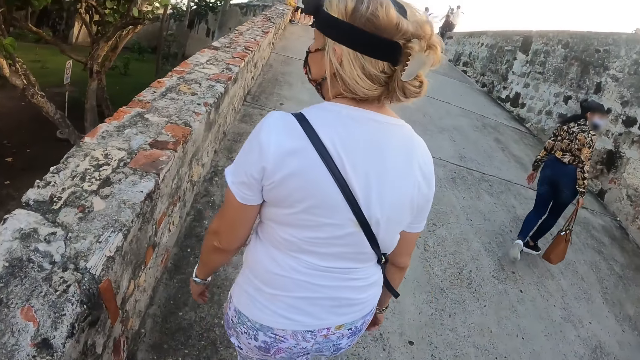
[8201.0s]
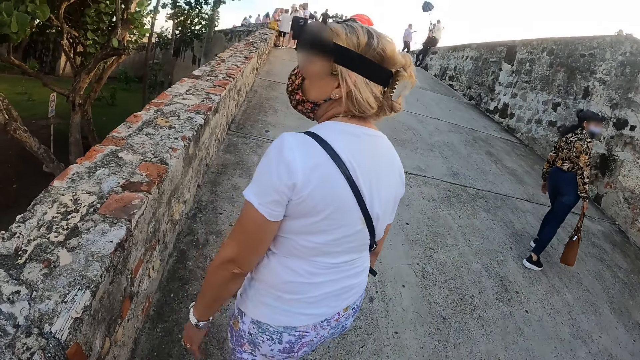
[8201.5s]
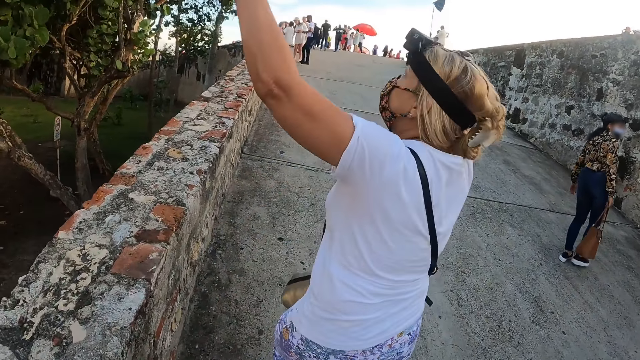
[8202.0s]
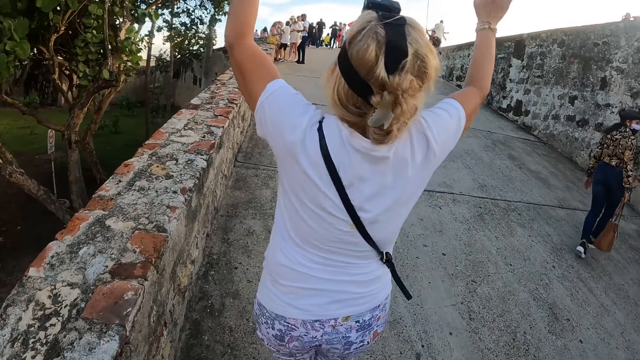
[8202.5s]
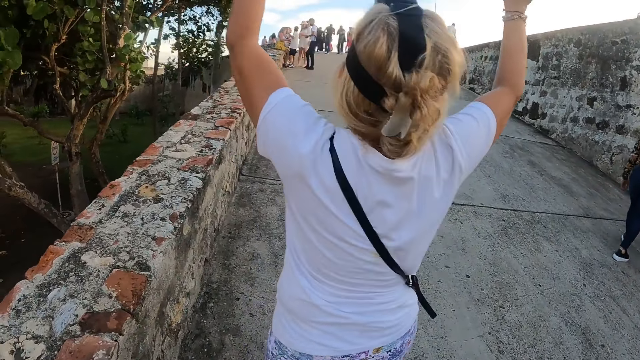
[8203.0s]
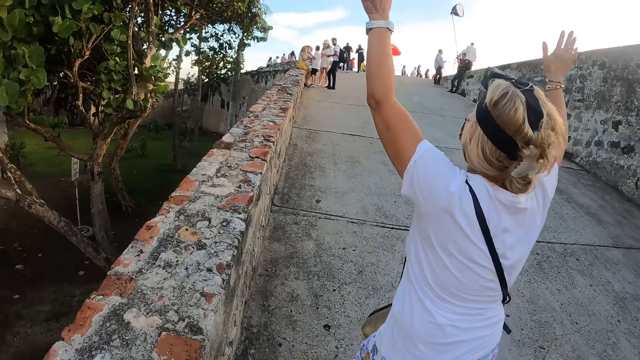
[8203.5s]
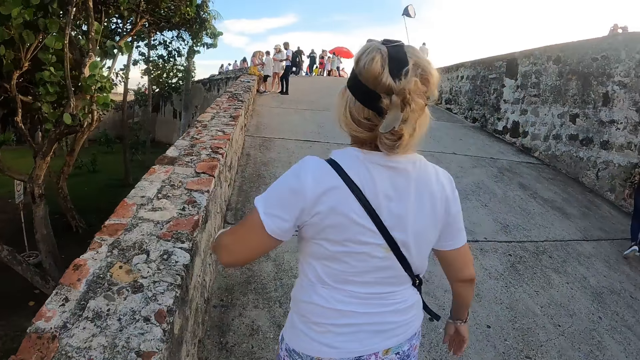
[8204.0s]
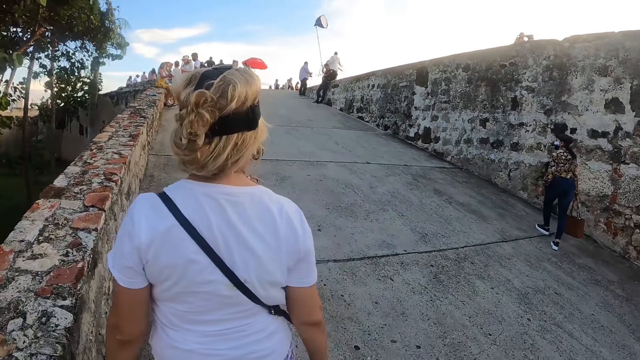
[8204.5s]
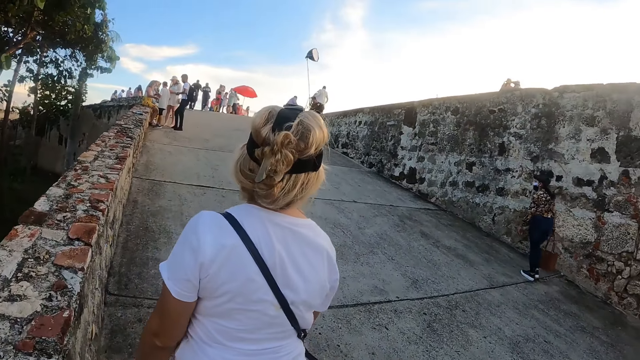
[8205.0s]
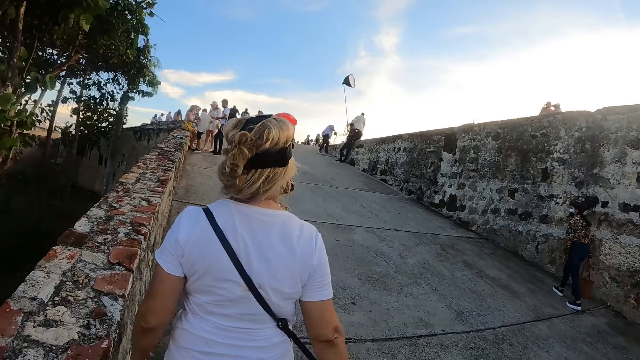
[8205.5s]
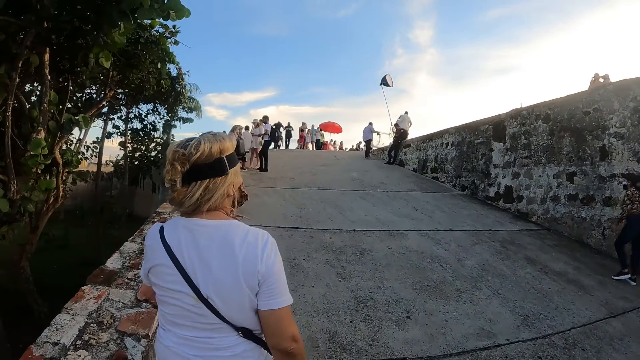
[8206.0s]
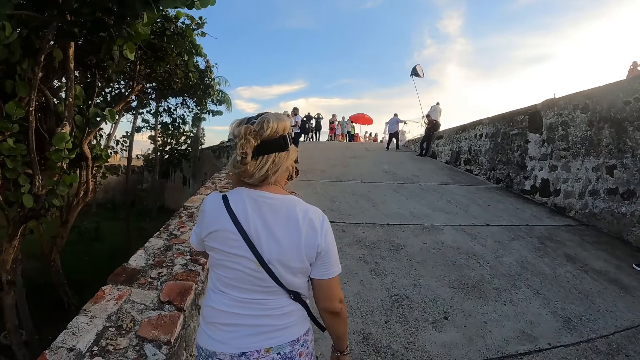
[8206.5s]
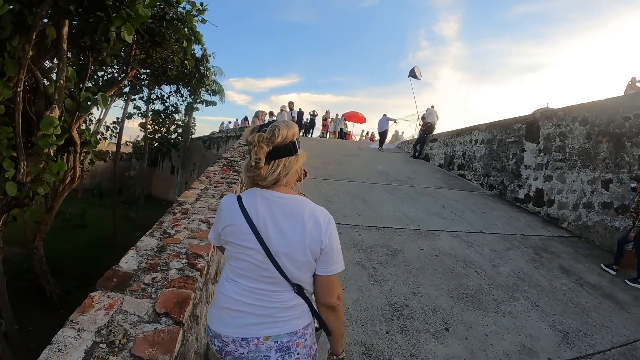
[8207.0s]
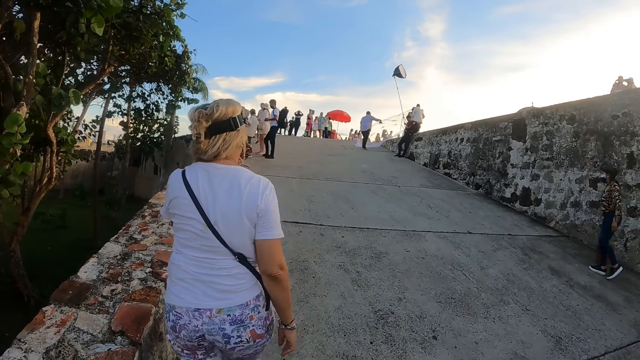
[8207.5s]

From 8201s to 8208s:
A lady lifts hands.

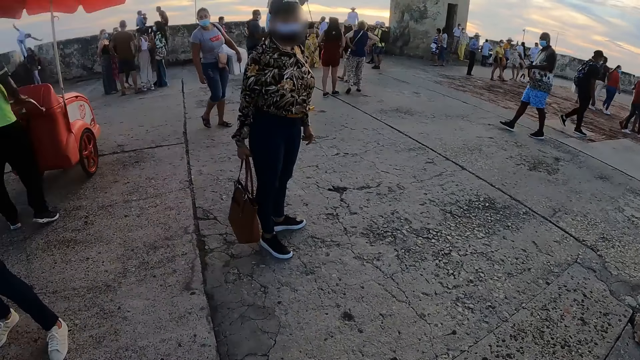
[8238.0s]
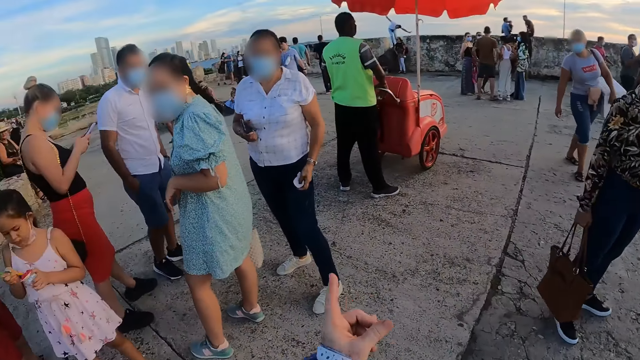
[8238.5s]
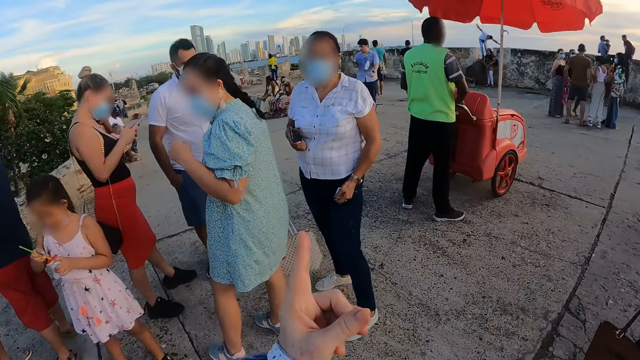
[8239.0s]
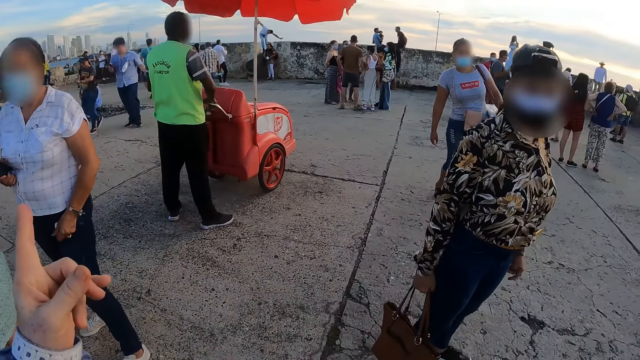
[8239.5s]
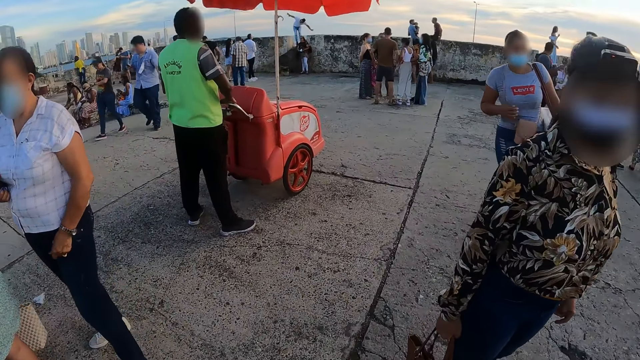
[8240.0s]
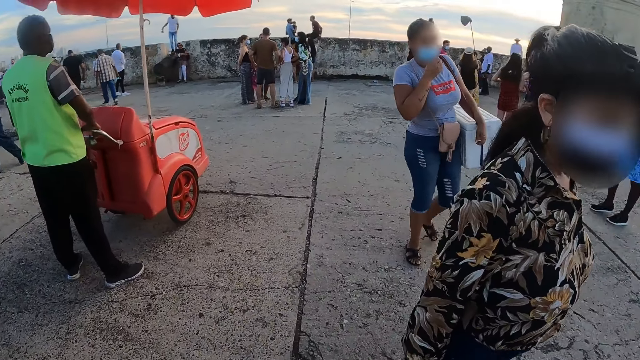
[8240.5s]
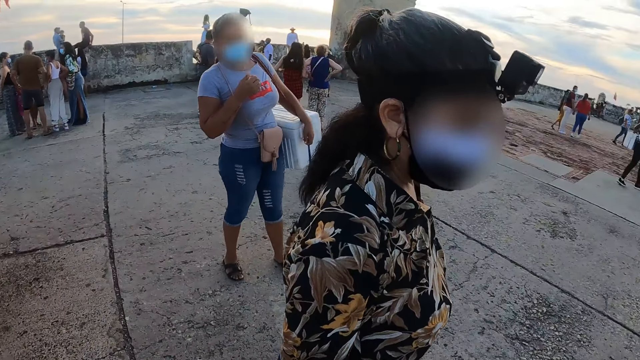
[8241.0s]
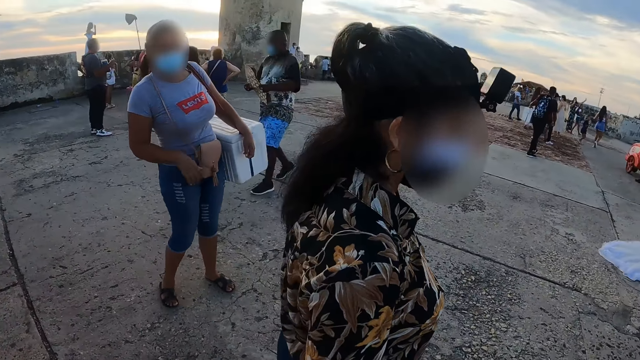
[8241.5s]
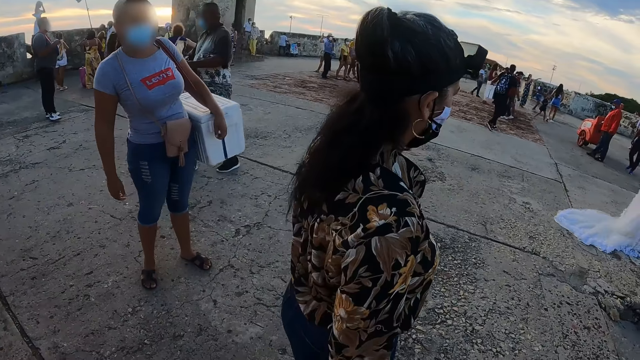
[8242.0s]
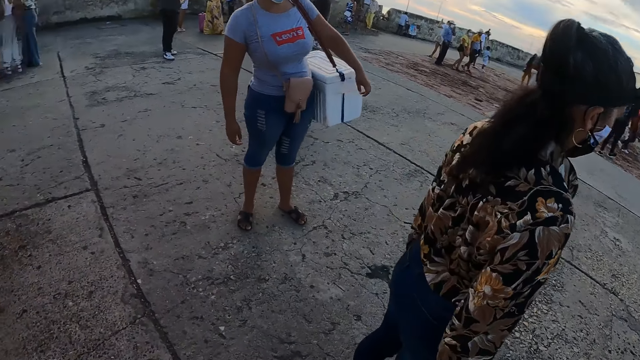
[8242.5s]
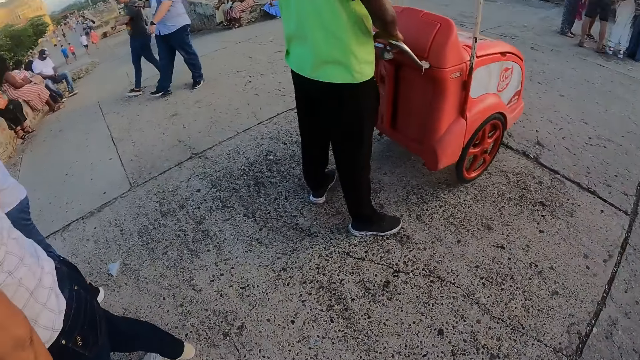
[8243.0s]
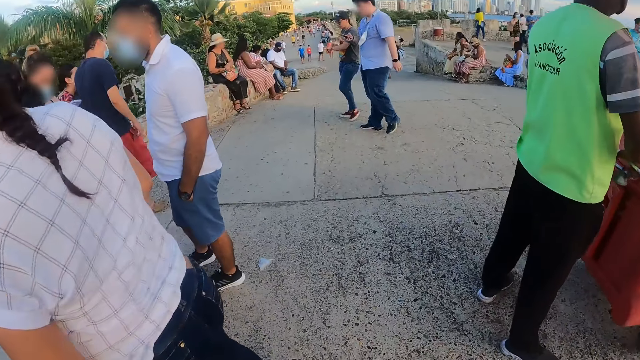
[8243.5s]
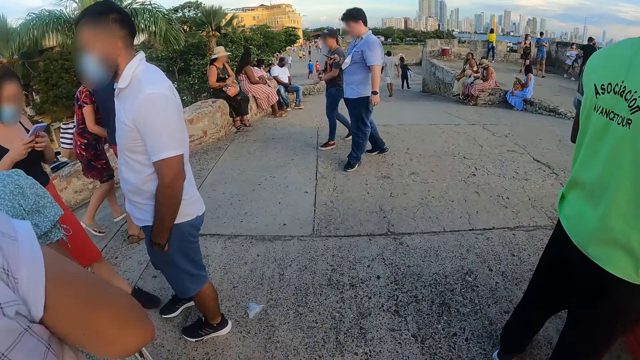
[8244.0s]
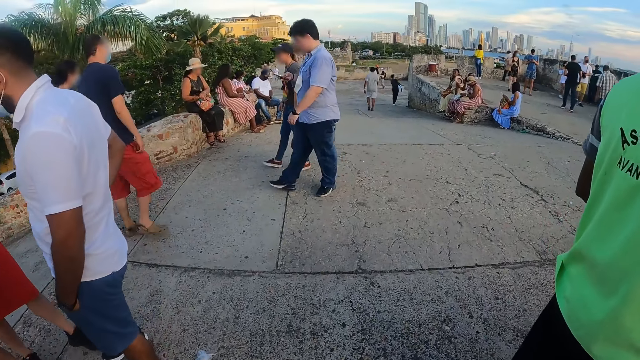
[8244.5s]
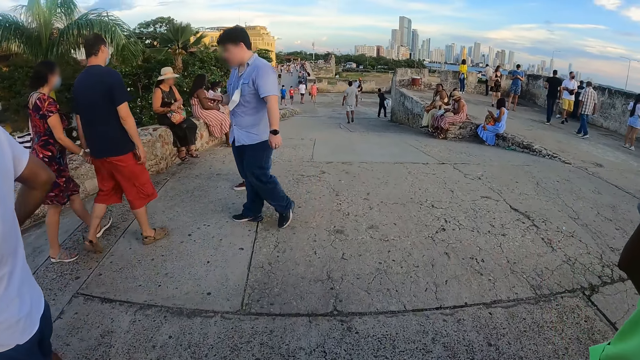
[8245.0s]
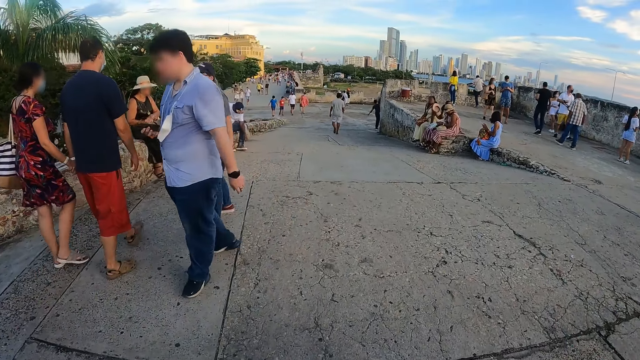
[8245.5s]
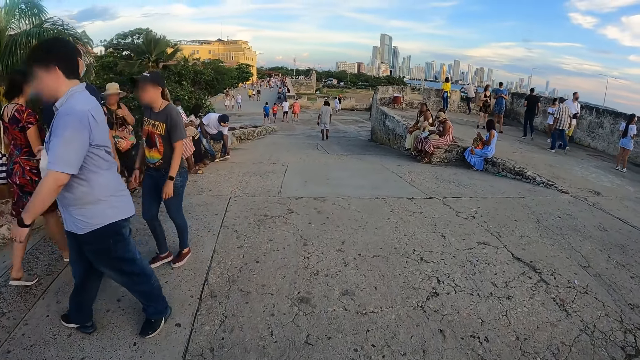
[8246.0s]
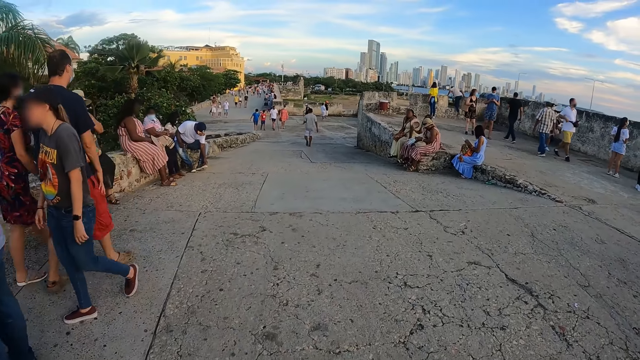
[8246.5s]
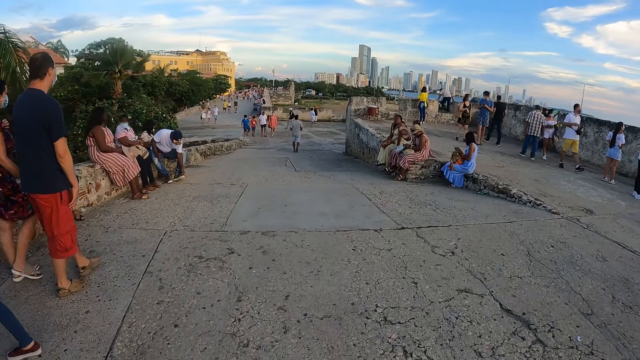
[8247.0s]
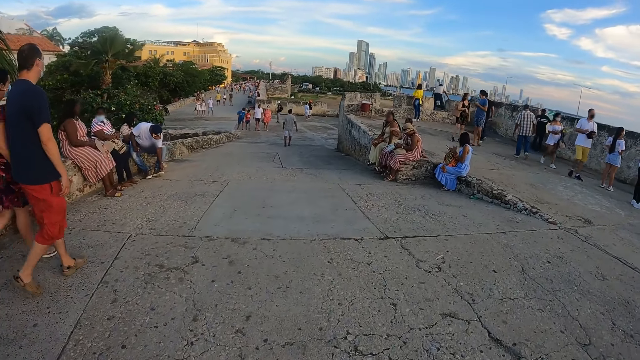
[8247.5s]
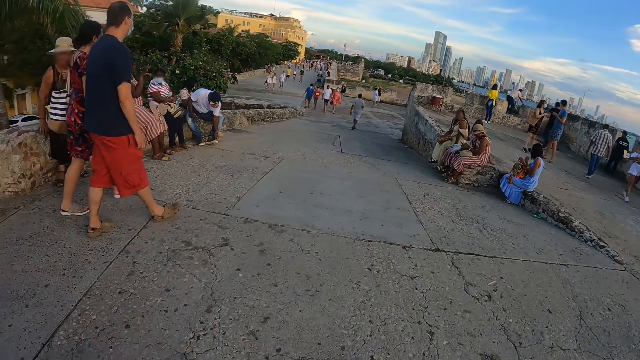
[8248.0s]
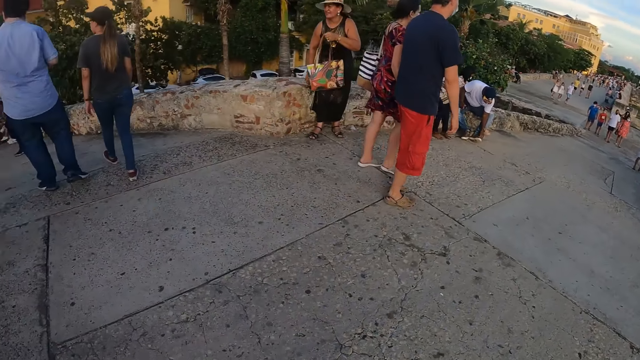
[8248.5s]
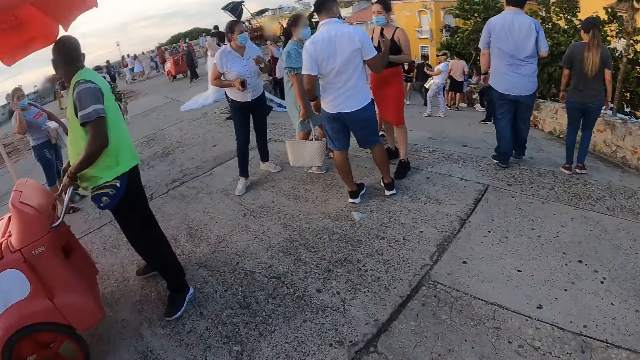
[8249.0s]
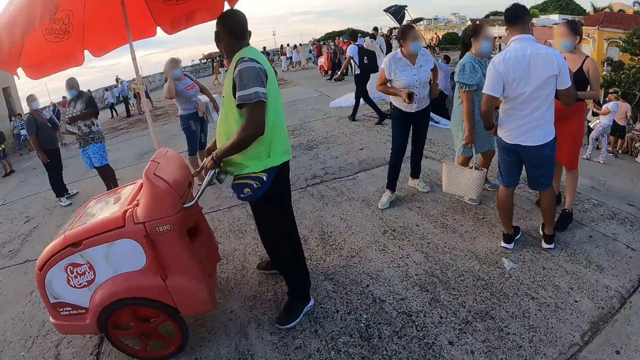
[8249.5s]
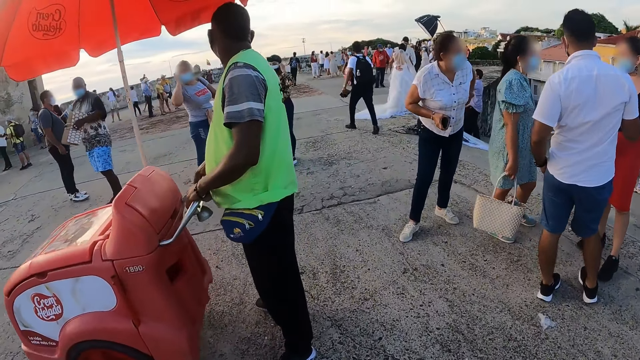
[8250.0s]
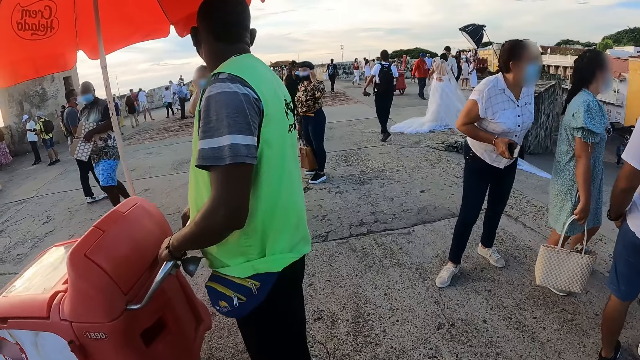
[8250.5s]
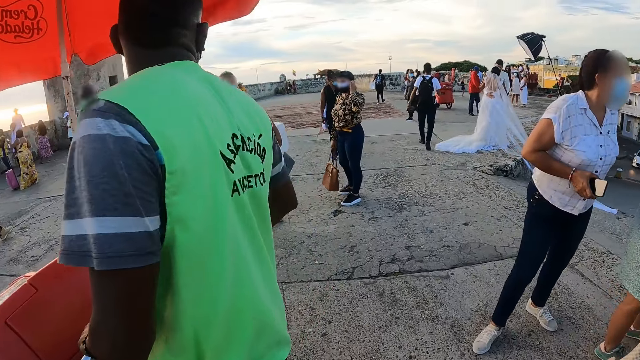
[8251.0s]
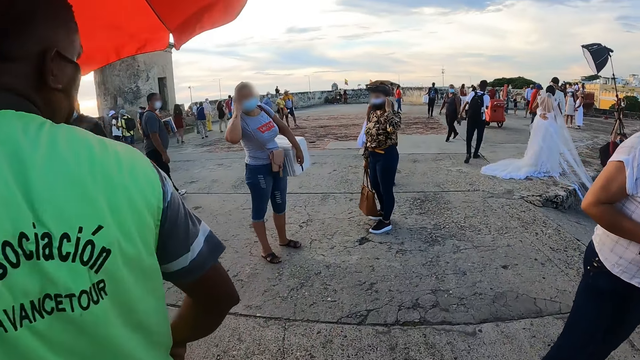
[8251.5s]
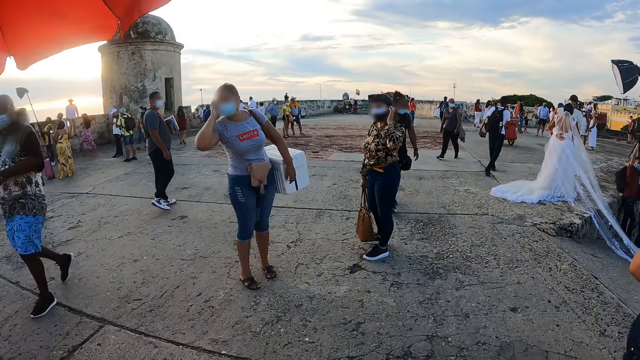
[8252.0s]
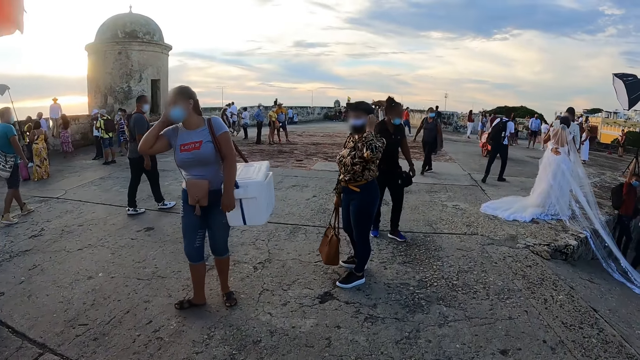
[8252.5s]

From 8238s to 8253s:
The camera wearer points to the other side. They look around. They look around again.
